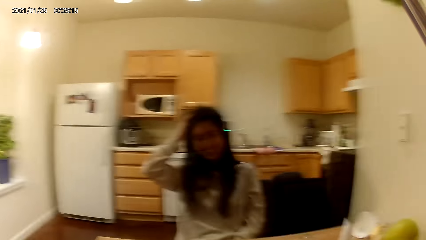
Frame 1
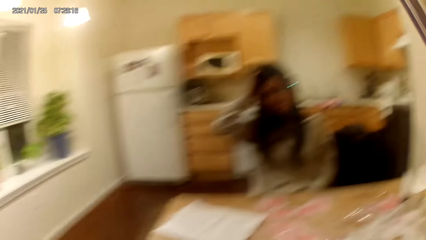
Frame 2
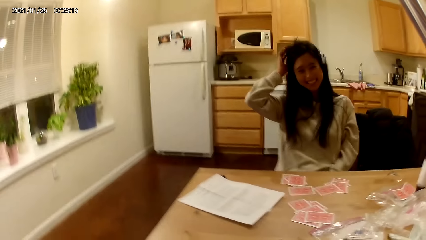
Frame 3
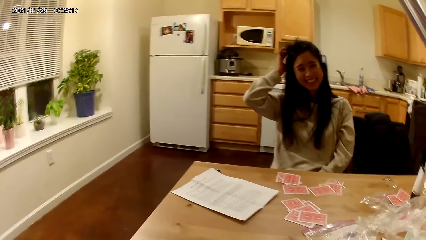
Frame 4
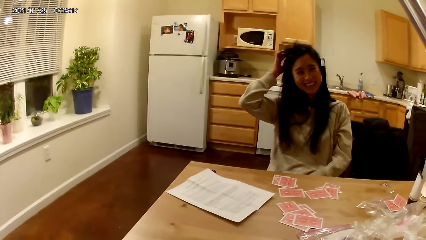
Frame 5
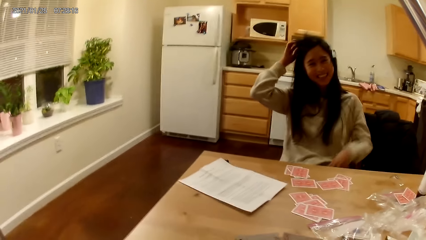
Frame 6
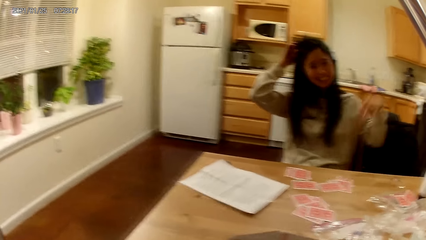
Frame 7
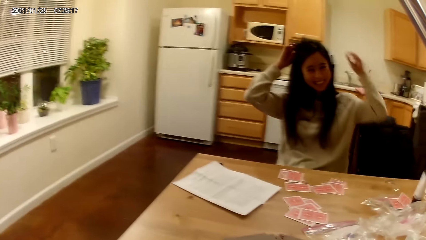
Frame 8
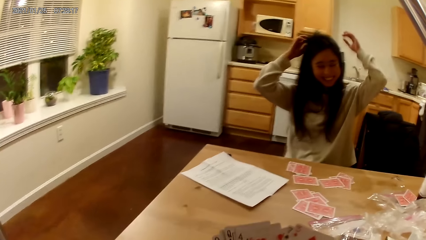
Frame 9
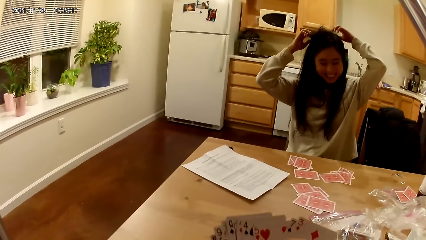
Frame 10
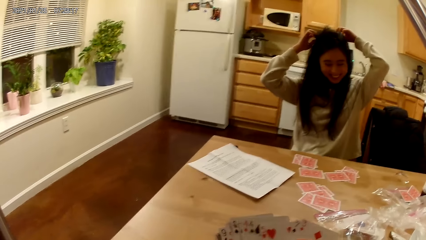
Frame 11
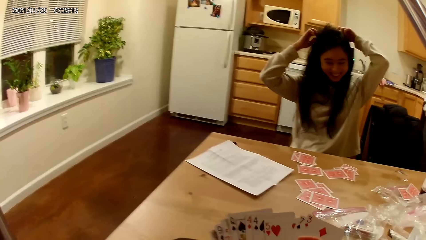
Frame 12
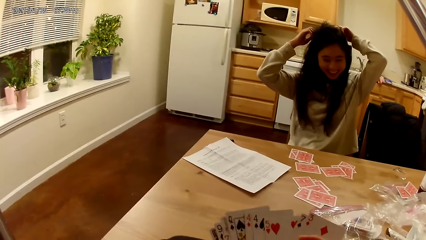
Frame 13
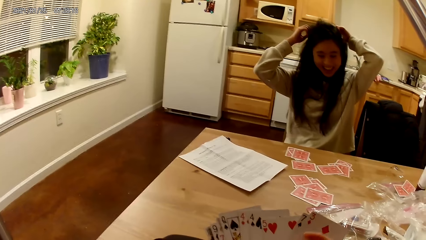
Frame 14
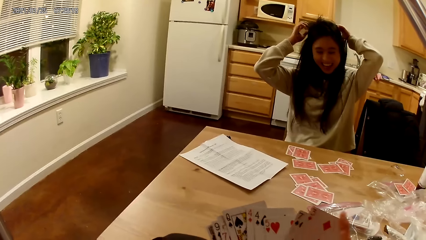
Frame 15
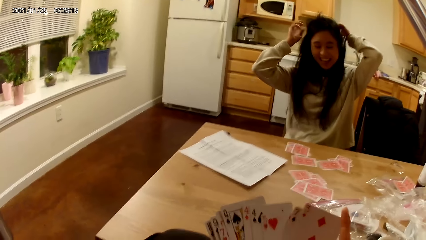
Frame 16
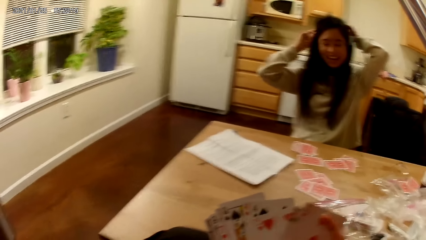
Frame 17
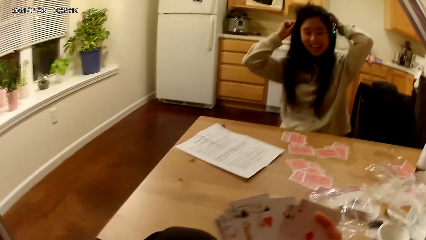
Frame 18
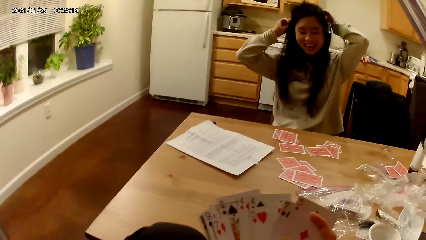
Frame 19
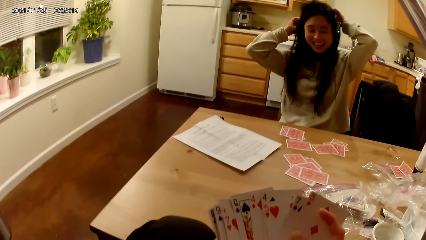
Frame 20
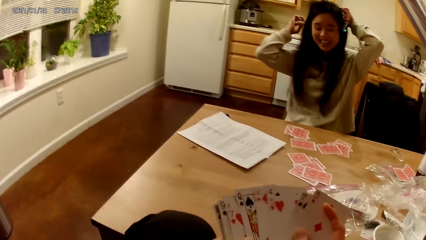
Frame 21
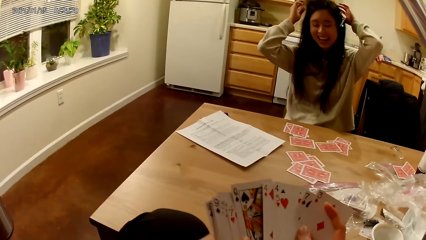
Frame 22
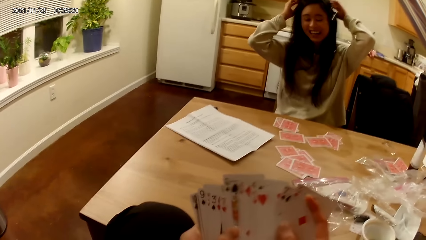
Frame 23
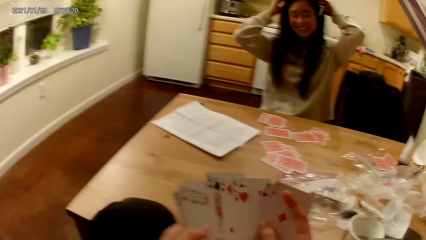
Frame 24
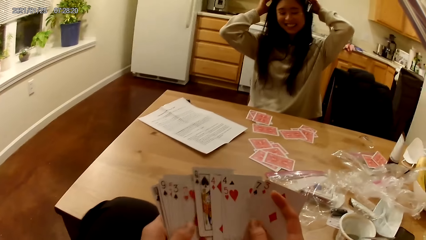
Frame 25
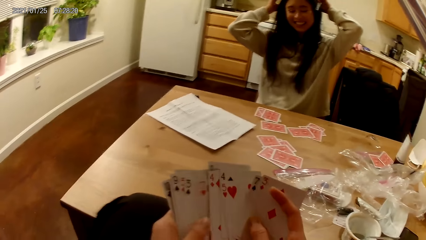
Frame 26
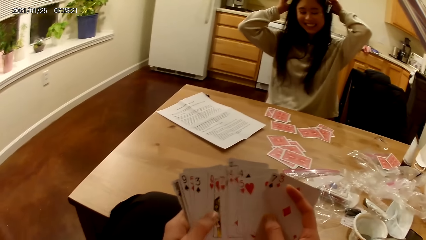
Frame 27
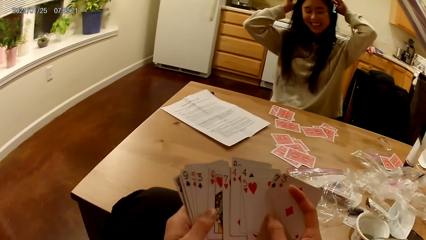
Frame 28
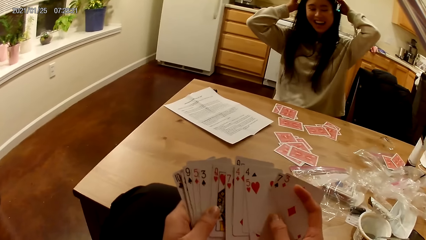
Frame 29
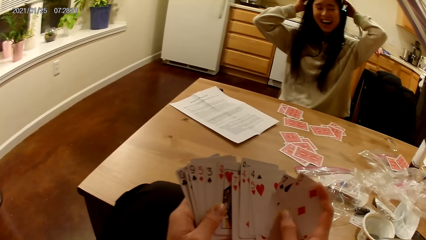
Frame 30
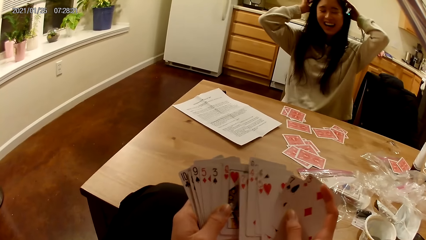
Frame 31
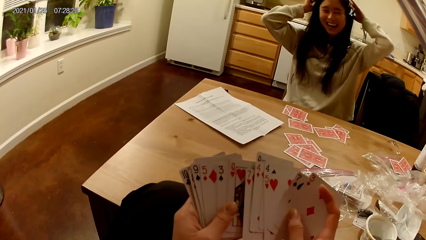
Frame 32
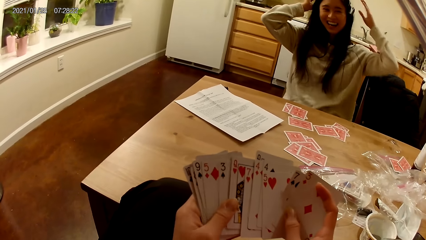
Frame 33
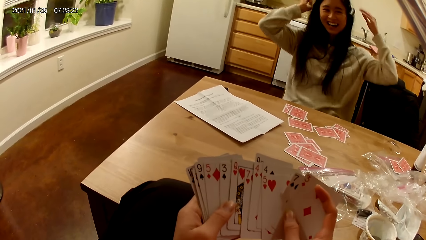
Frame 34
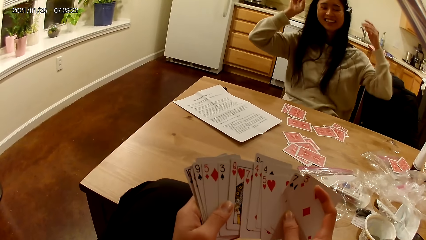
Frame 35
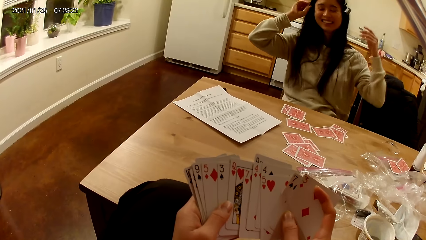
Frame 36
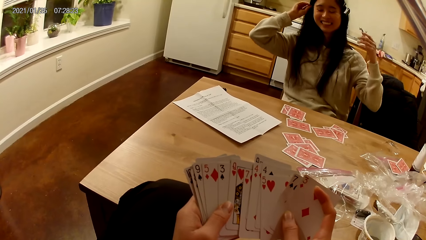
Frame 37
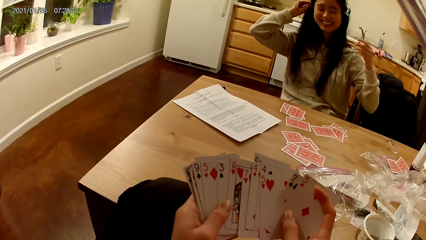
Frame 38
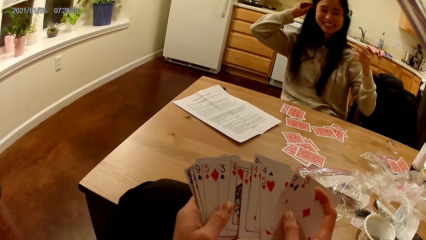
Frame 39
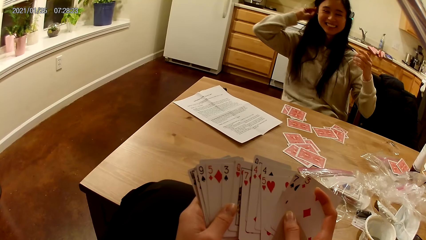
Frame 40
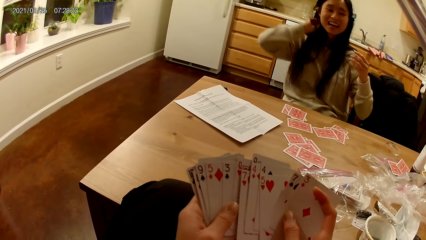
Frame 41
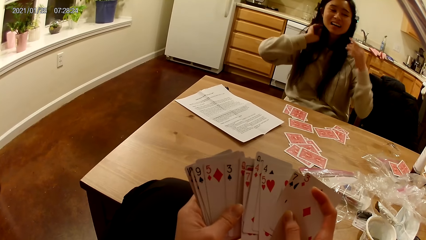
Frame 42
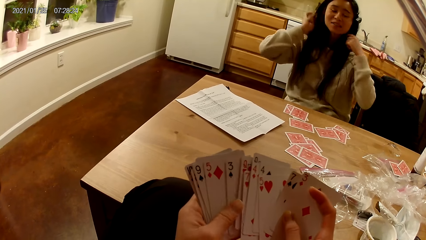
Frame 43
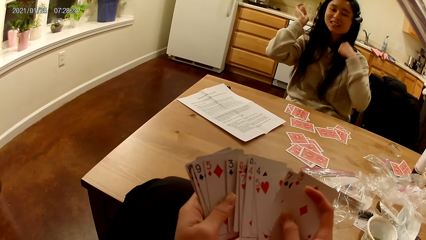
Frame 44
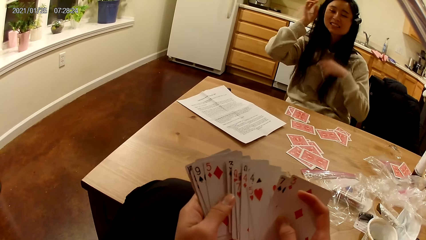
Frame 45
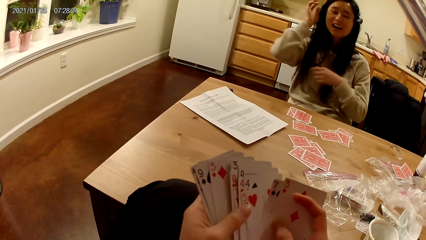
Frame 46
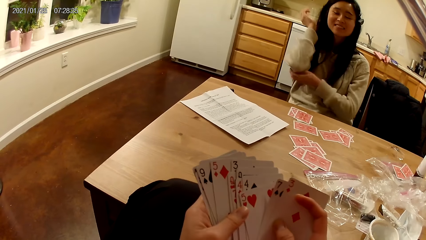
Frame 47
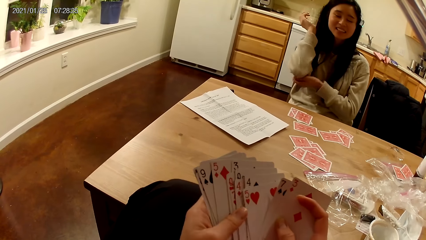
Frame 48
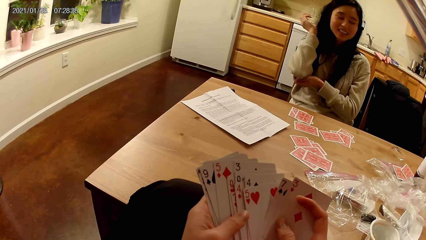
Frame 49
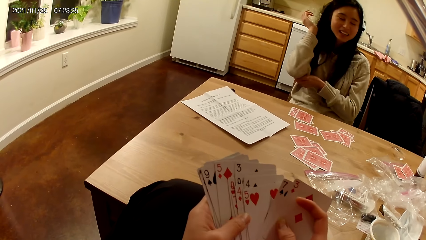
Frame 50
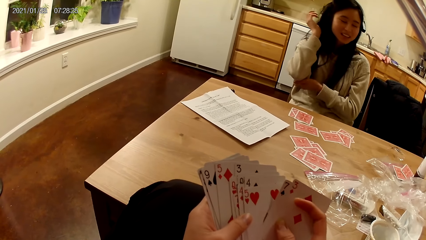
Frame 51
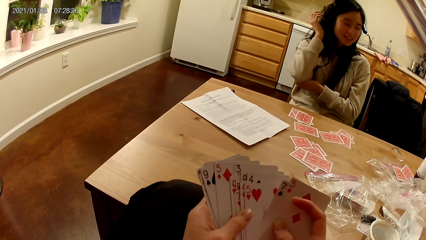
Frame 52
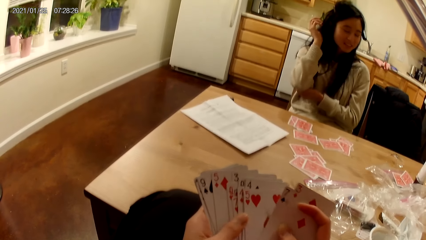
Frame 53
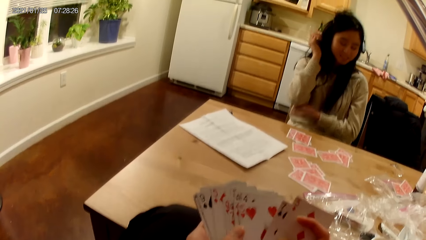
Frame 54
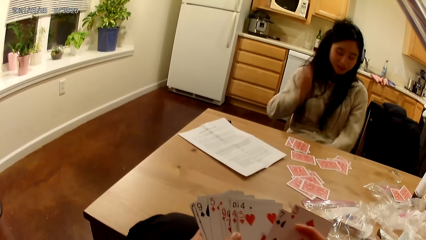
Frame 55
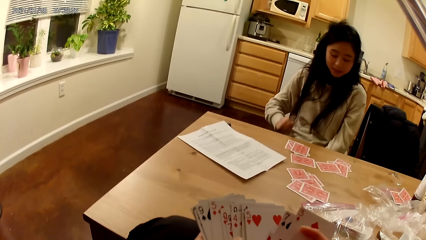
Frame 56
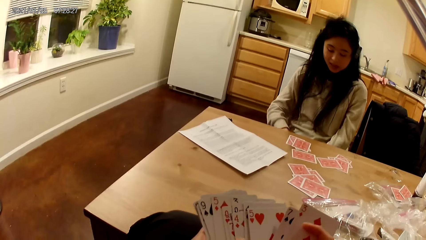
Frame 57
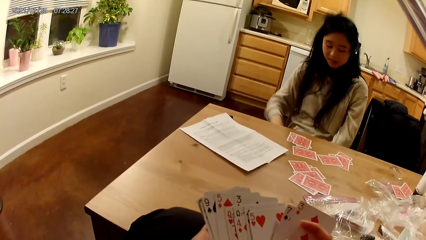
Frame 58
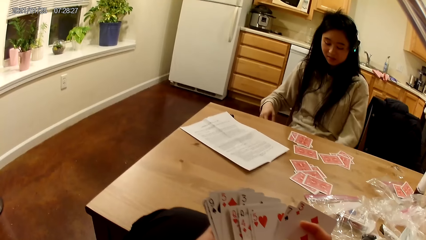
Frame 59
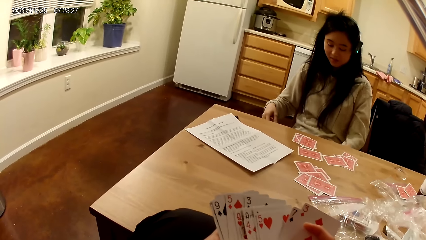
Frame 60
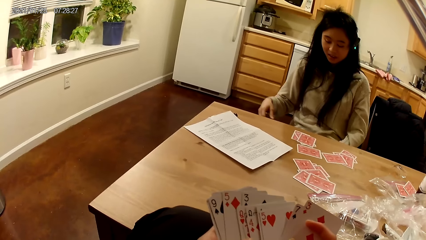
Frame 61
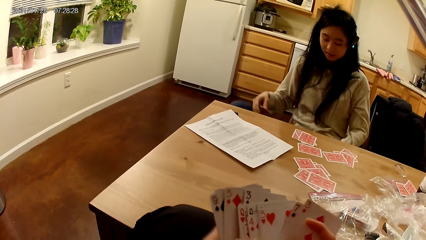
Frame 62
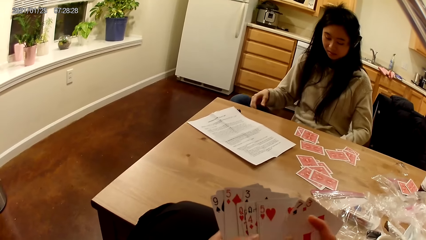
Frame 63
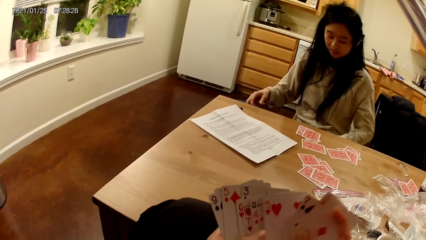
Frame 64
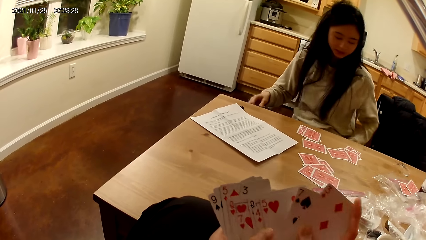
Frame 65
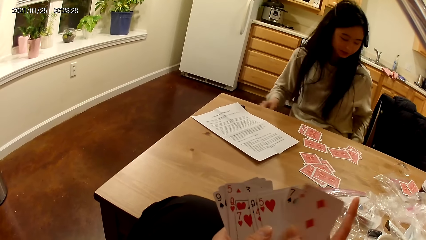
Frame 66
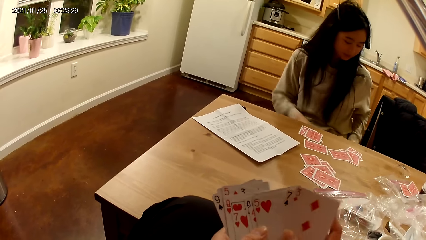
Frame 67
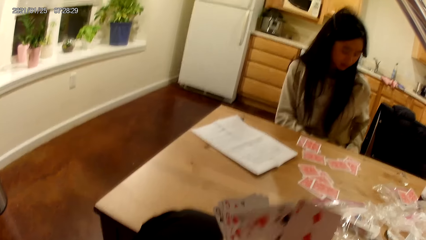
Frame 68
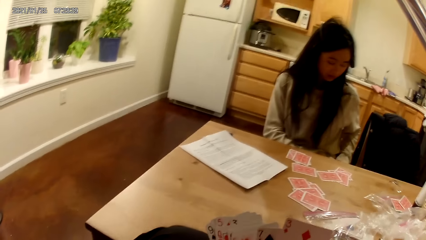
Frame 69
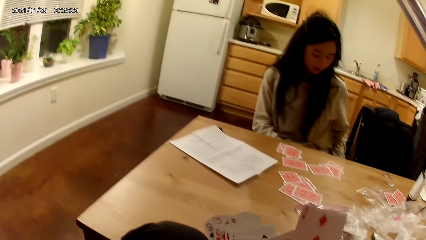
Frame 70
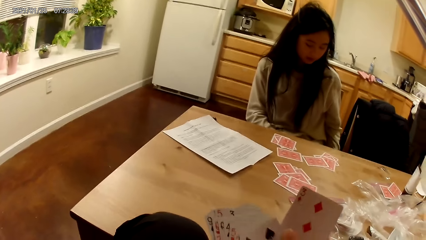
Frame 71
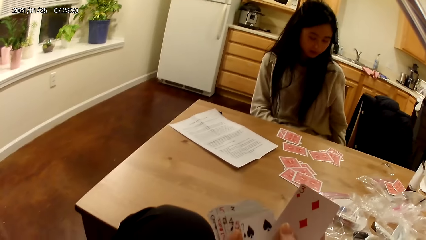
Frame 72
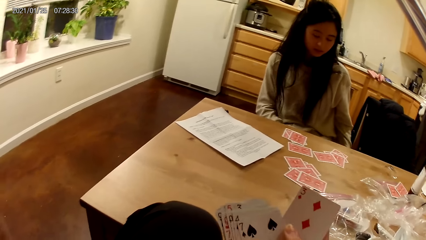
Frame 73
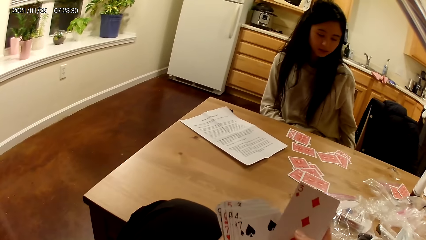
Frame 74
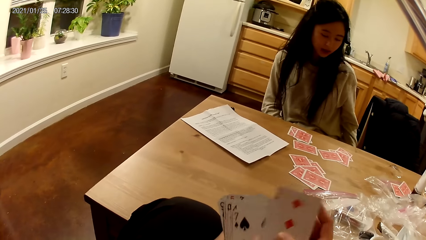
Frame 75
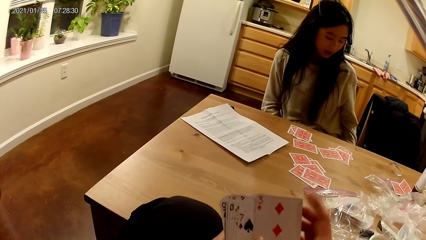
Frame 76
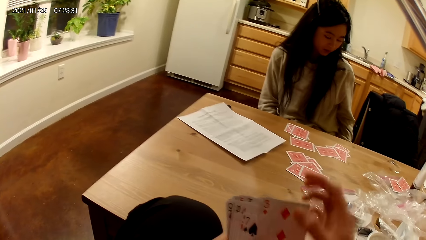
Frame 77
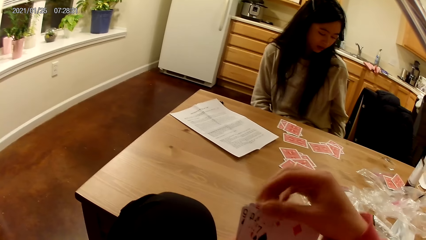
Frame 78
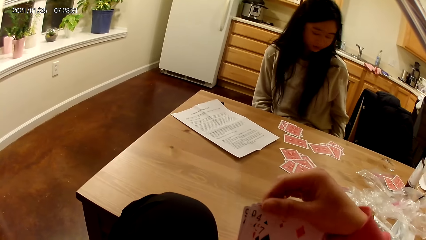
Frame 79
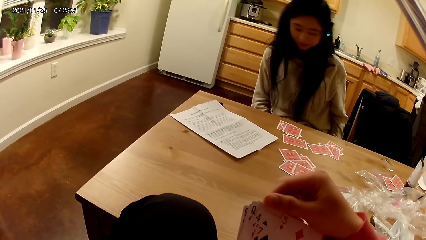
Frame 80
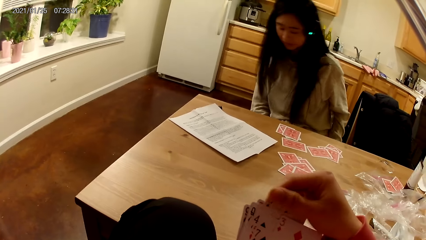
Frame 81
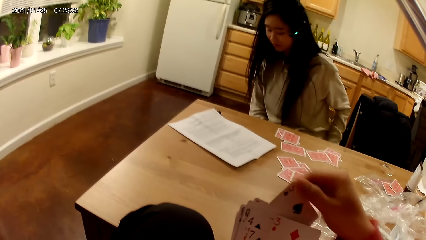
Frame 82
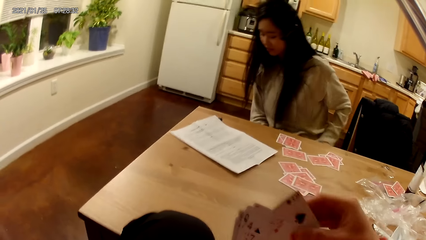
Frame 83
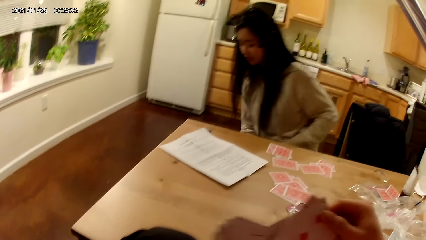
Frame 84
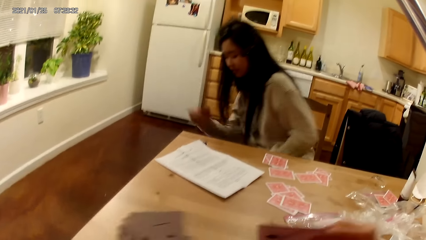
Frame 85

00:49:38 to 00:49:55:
The woman adjusts her headset with her hands.
